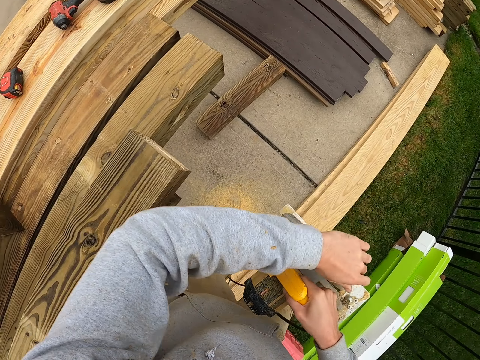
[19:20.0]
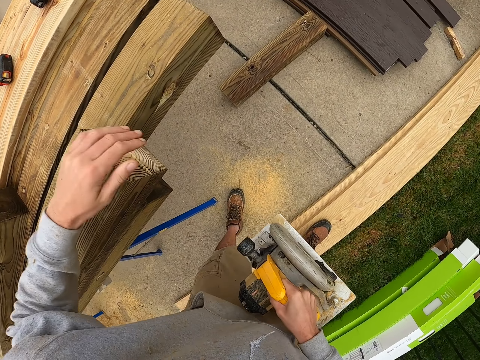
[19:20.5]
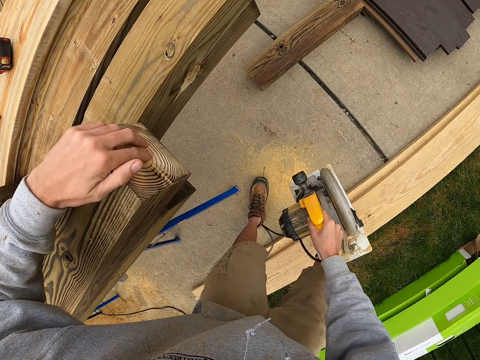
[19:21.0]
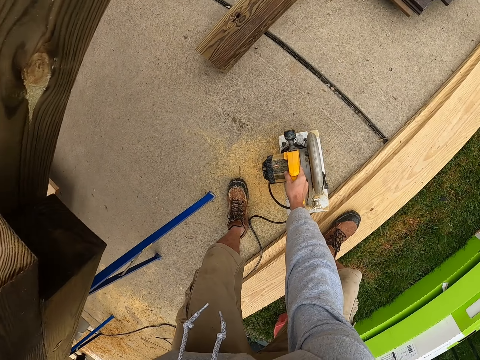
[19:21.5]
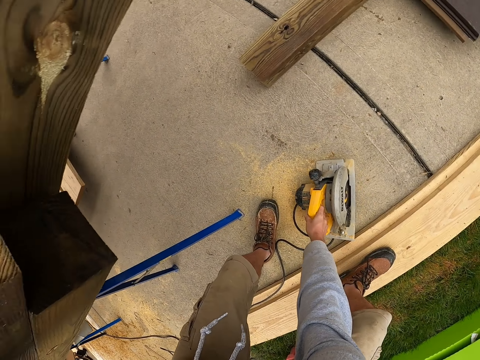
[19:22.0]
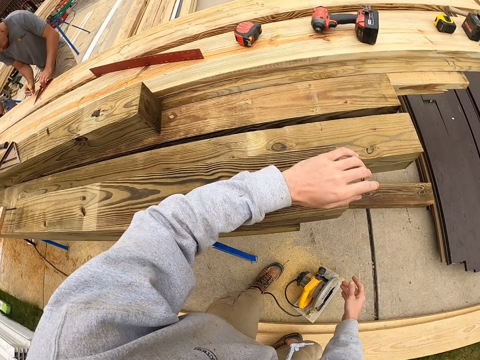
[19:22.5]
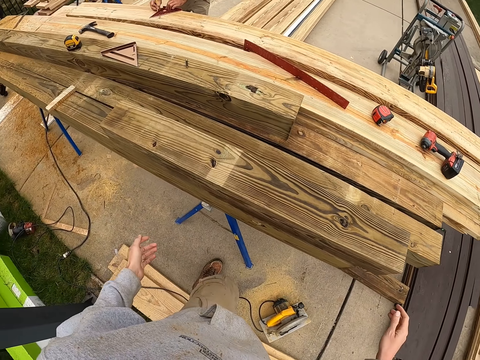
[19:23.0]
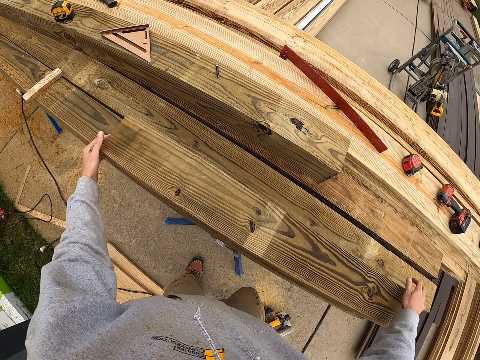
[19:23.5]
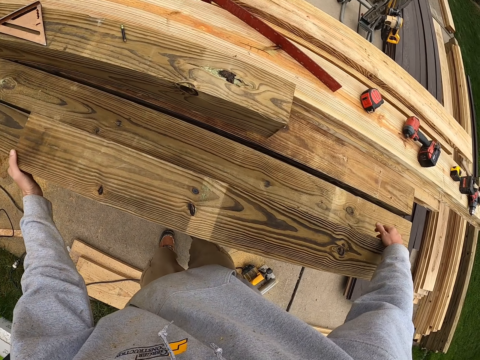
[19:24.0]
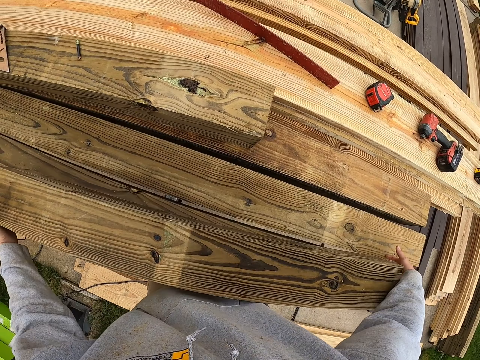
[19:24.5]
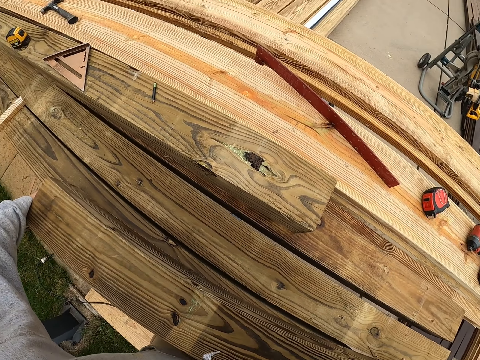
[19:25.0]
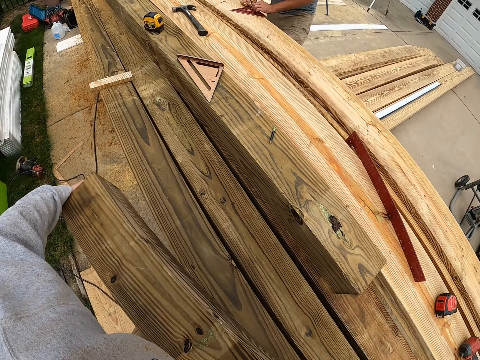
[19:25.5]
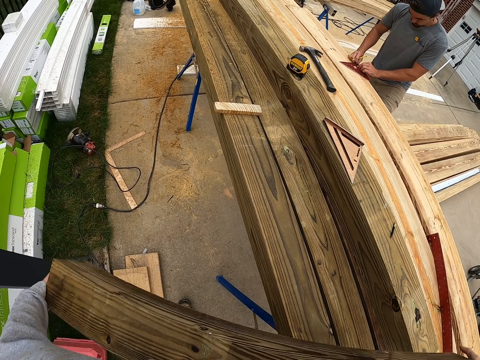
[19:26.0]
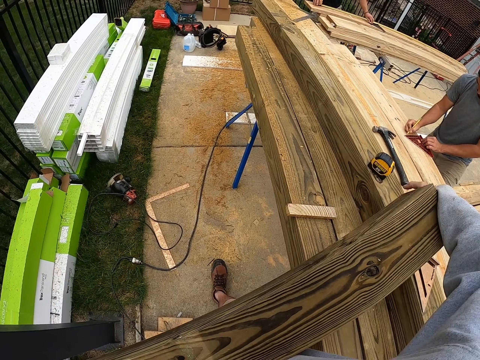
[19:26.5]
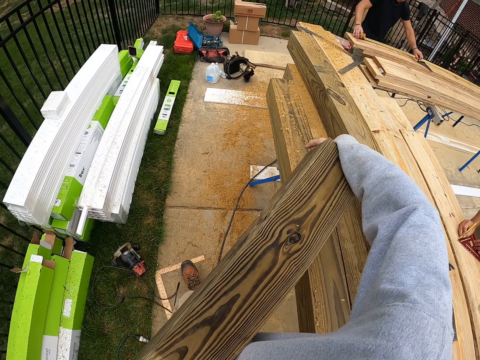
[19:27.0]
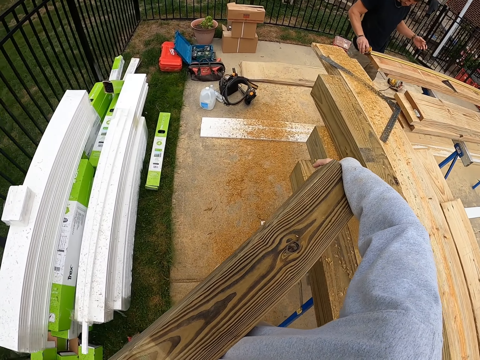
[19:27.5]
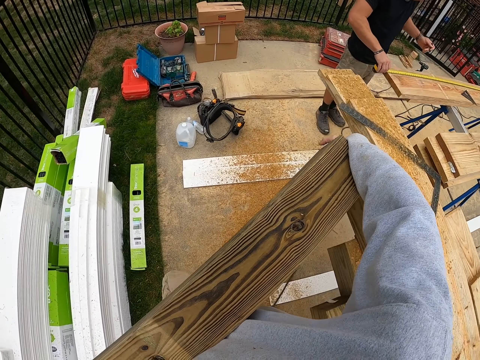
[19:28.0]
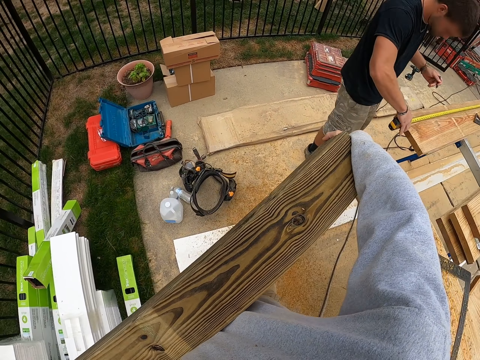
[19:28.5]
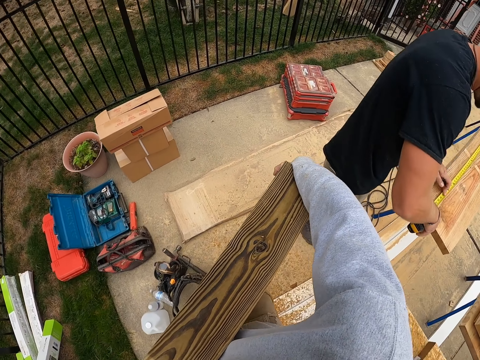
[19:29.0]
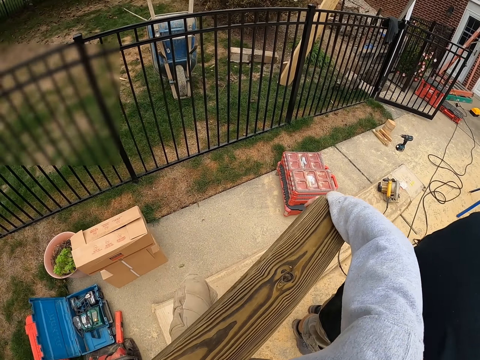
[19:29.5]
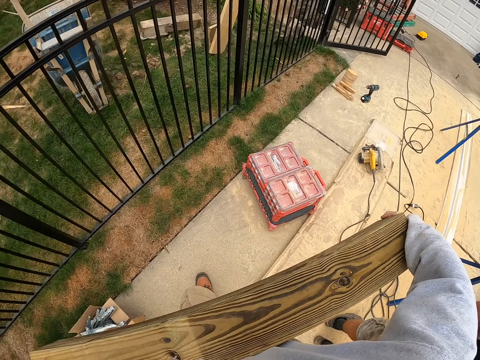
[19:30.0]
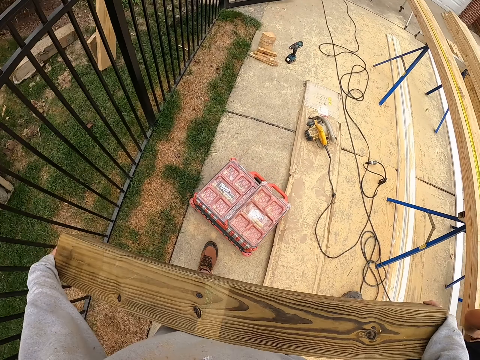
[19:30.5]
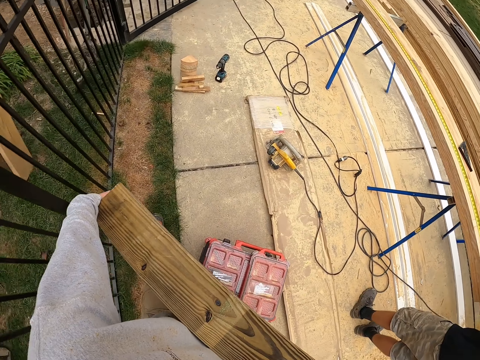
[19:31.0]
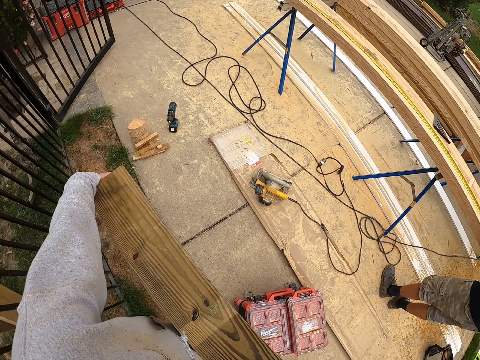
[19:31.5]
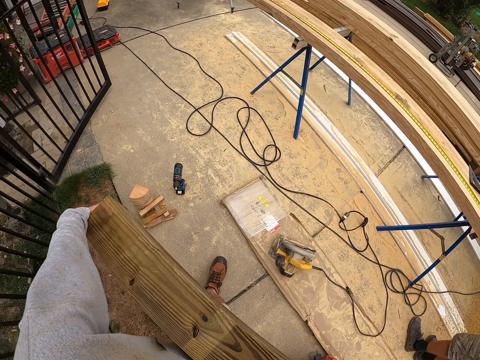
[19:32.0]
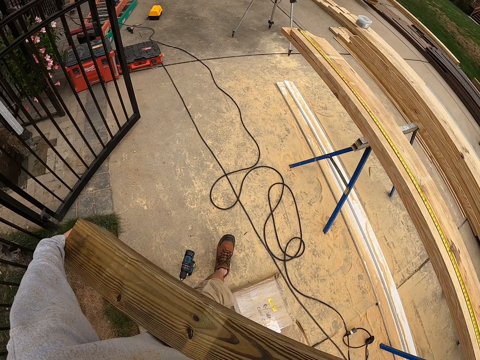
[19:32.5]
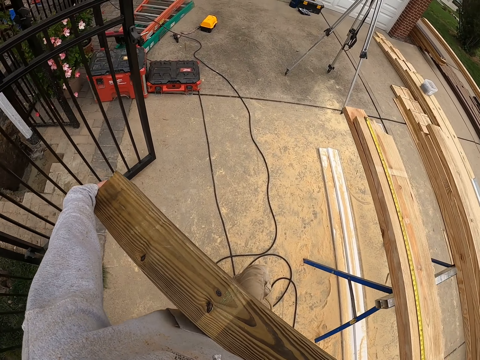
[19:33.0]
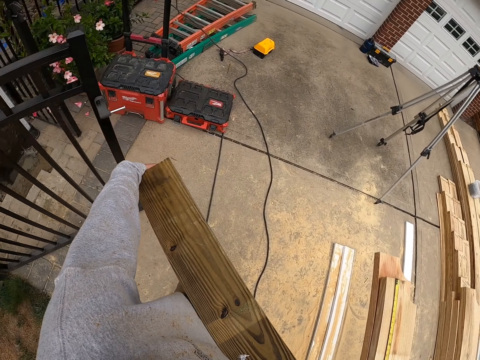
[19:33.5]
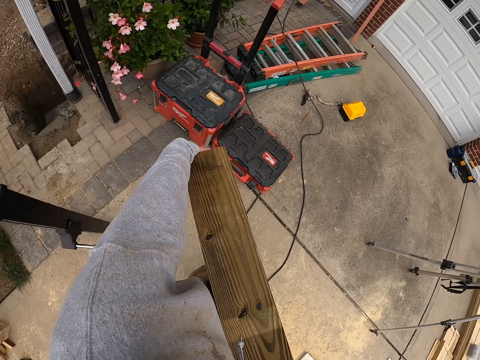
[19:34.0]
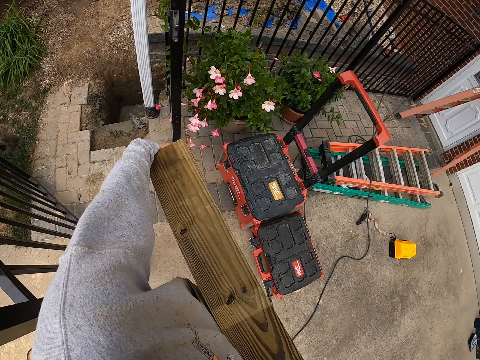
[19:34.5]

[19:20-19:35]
The camera wearer puts the woodcutter or circular saw on the ground. They pick up the wood. They walk on the ground. They carry the wood.

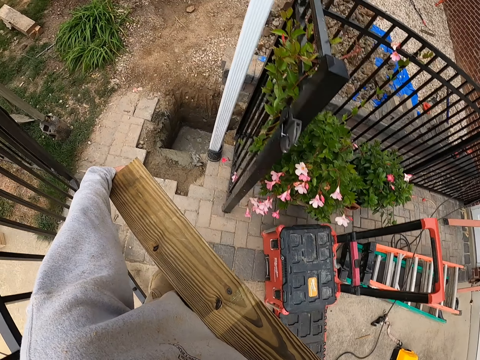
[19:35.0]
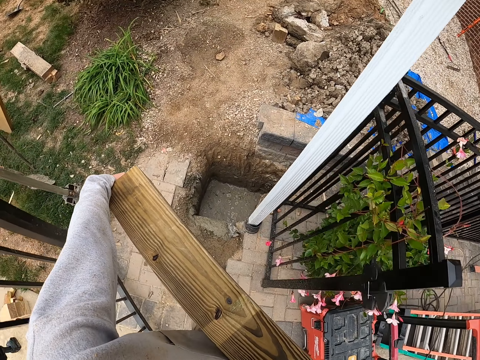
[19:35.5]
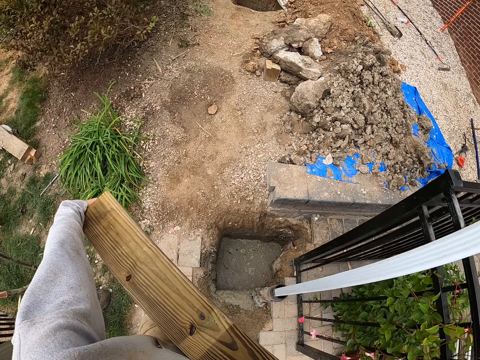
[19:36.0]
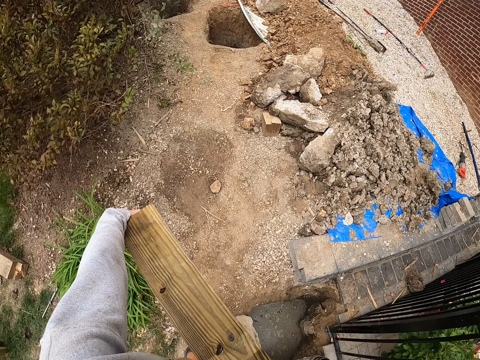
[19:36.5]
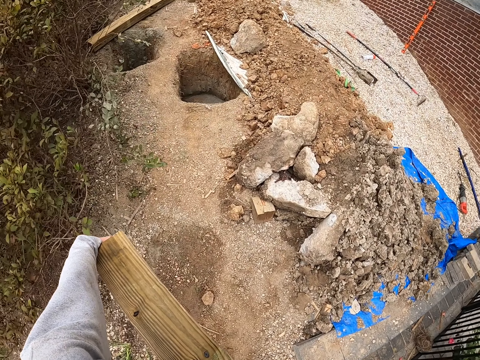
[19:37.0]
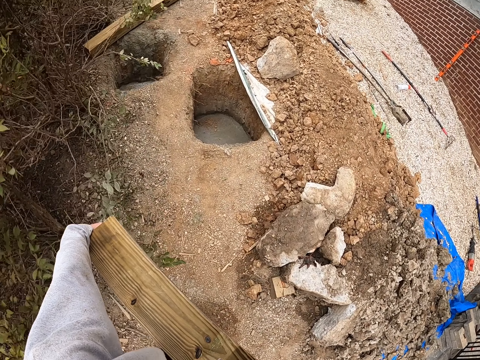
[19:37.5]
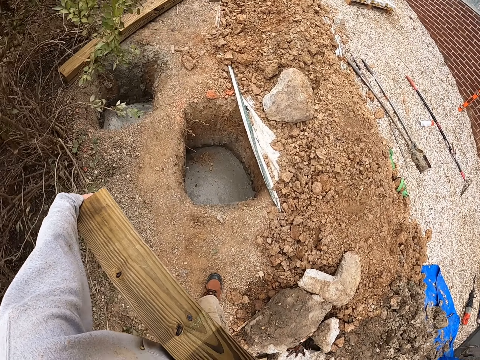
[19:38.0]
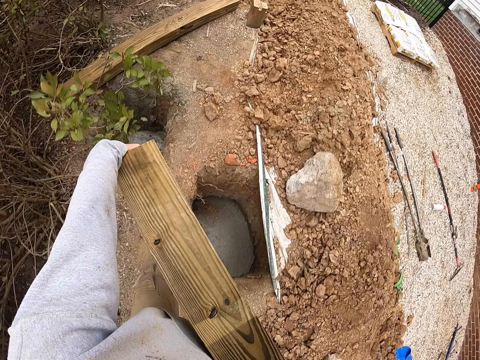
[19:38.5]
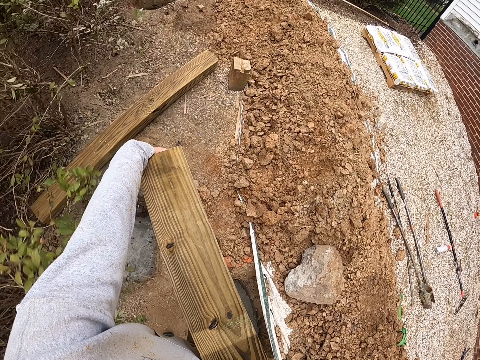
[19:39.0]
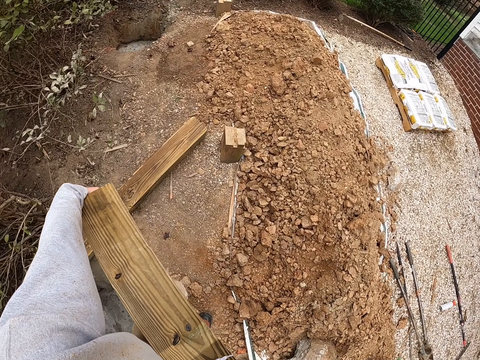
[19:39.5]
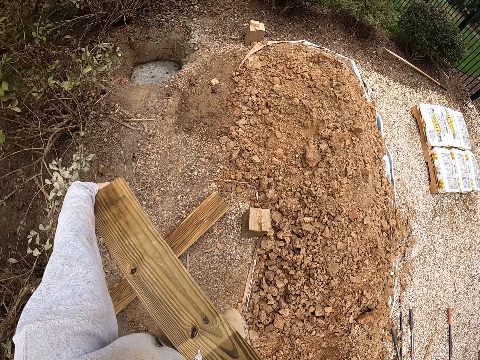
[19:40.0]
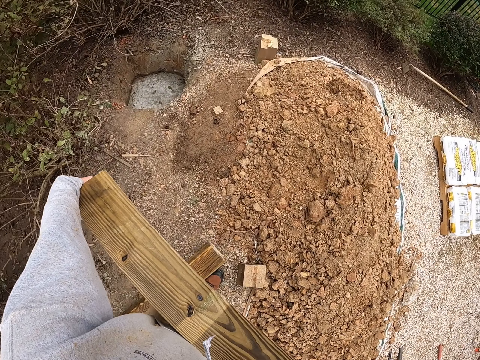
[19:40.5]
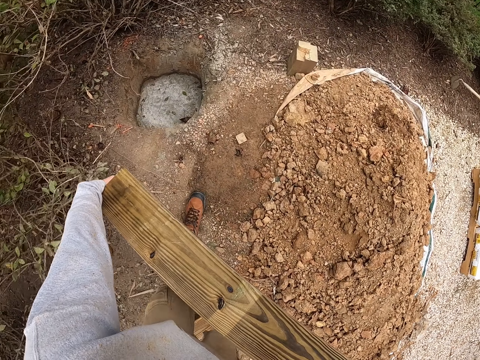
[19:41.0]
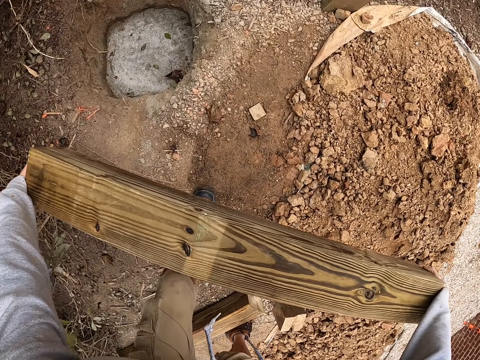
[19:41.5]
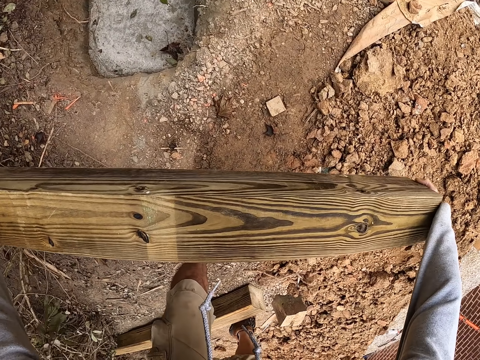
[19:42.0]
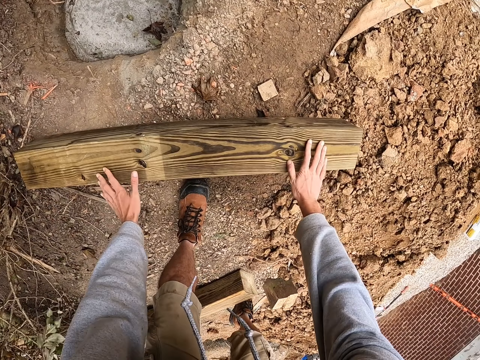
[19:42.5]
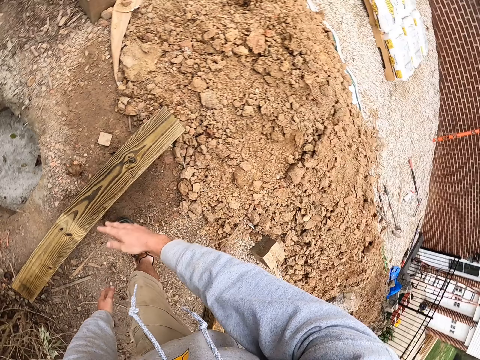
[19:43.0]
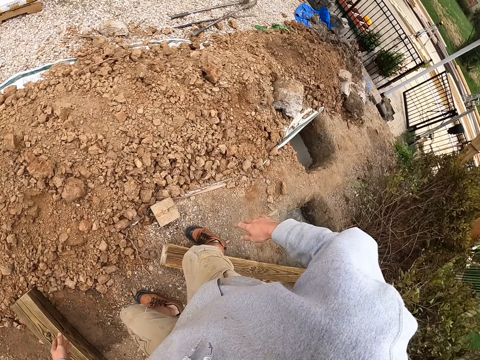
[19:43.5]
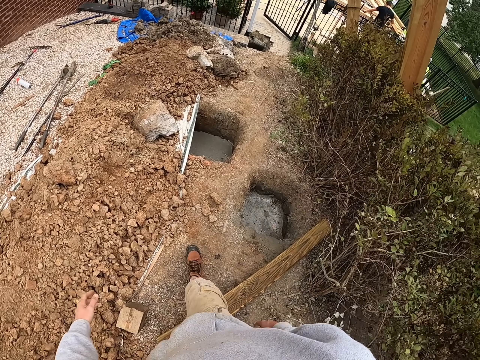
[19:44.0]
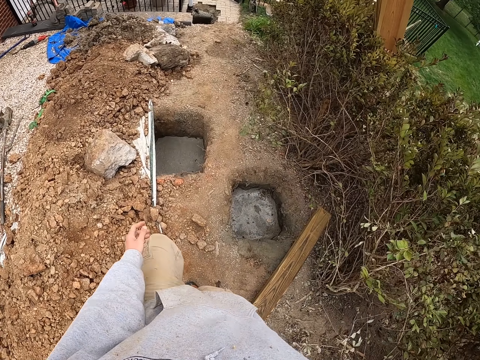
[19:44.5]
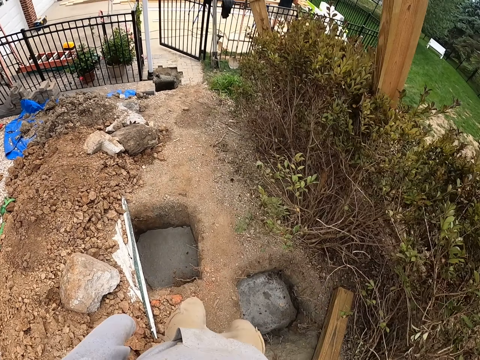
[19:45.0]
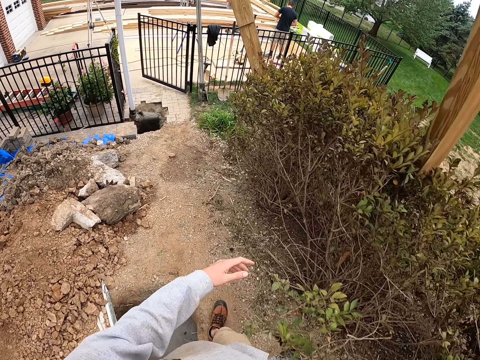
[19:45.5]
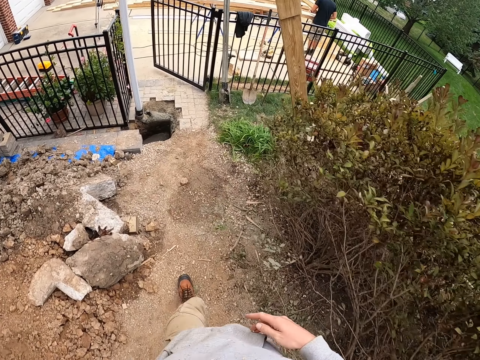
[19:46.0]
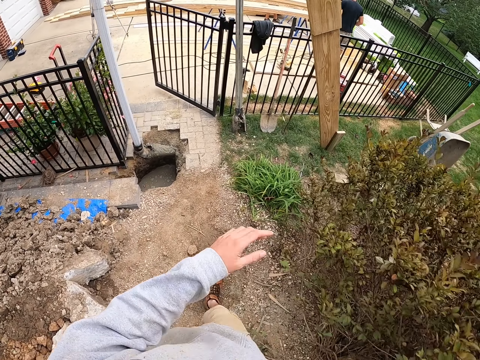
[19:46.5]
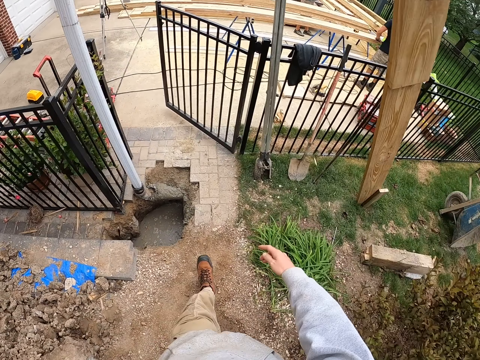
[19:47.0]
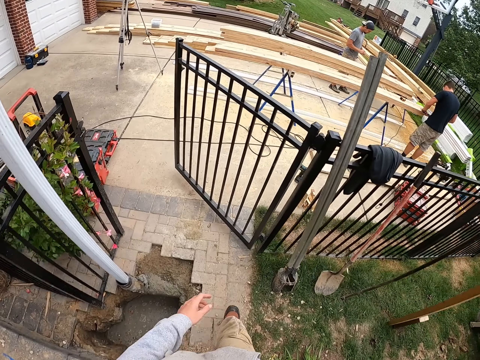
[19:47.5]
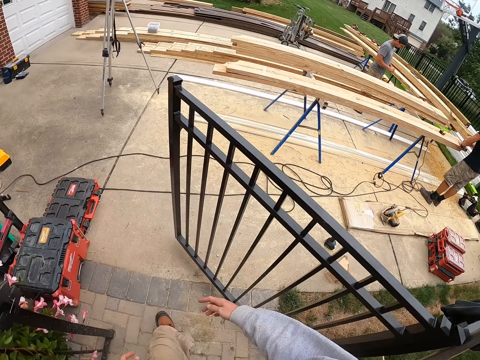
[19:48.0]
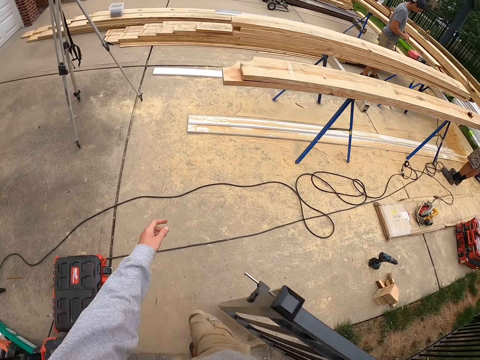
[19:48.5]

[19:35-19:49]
The camera wearer puts the wood on the ground. They walk on the ground.
